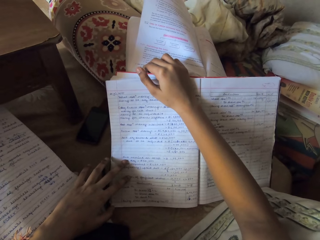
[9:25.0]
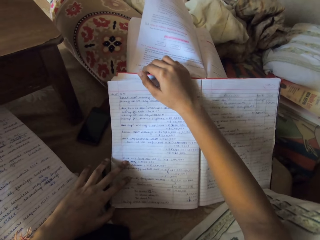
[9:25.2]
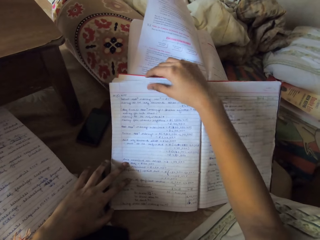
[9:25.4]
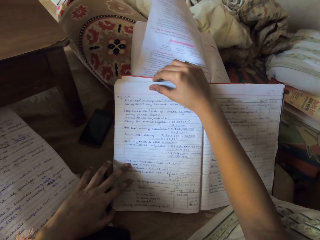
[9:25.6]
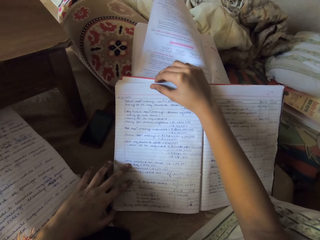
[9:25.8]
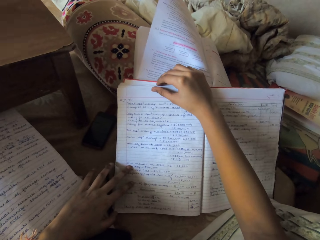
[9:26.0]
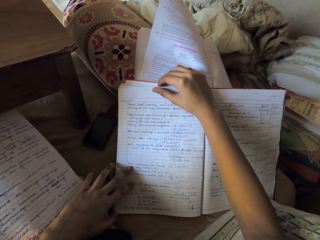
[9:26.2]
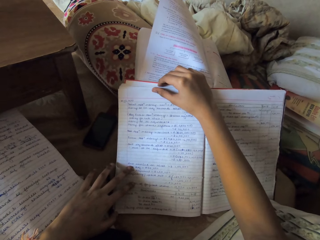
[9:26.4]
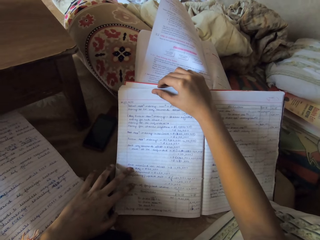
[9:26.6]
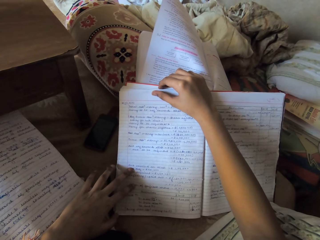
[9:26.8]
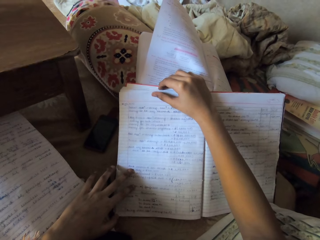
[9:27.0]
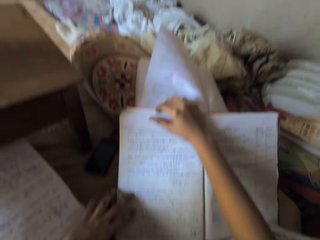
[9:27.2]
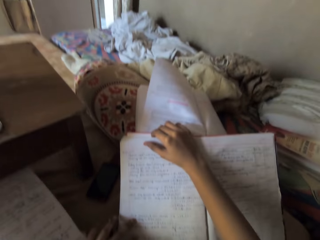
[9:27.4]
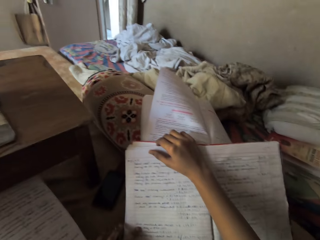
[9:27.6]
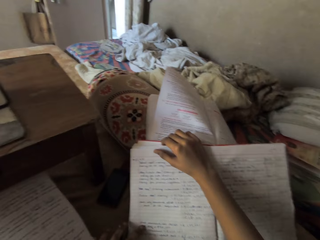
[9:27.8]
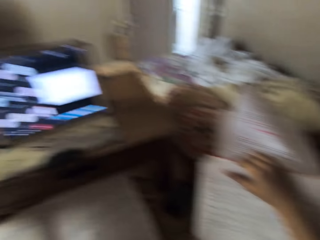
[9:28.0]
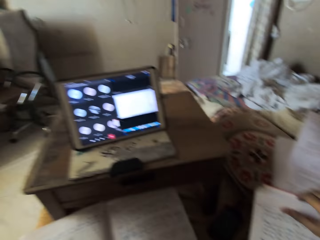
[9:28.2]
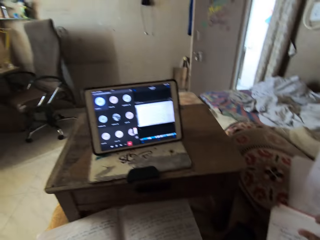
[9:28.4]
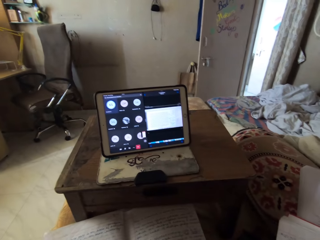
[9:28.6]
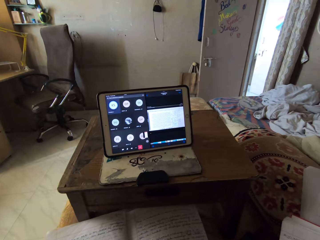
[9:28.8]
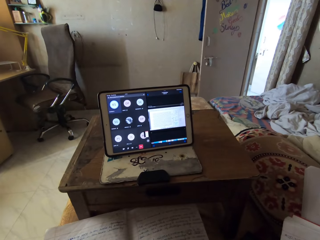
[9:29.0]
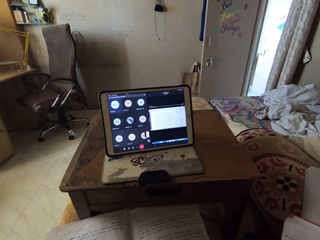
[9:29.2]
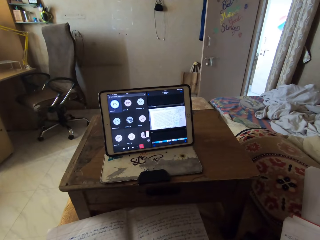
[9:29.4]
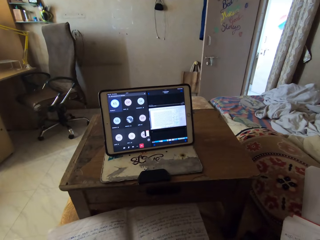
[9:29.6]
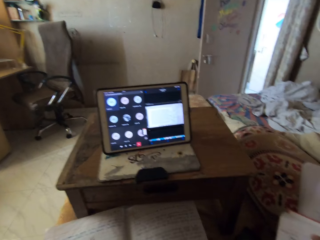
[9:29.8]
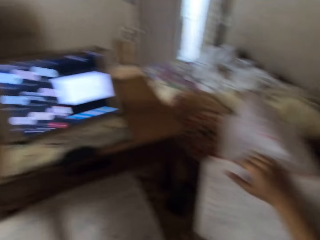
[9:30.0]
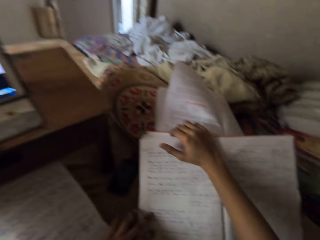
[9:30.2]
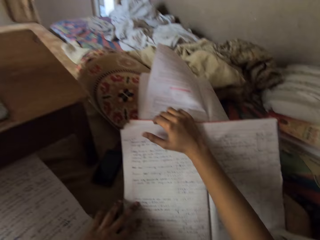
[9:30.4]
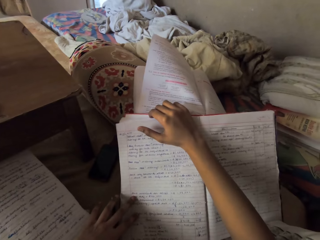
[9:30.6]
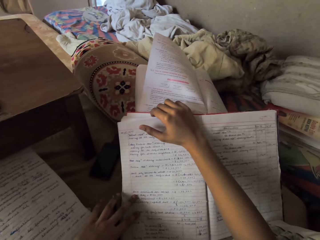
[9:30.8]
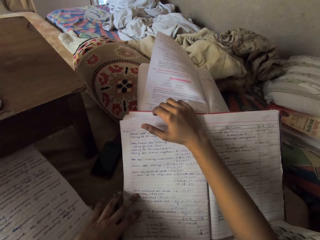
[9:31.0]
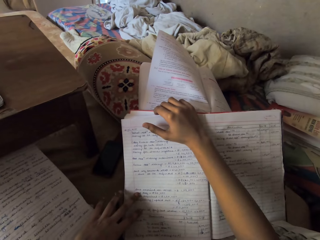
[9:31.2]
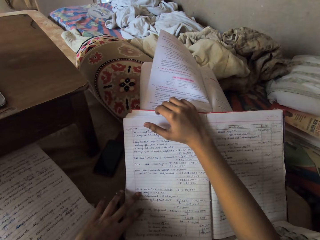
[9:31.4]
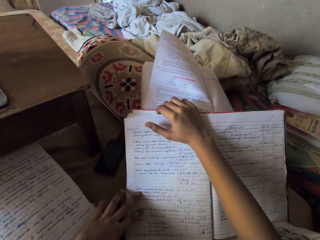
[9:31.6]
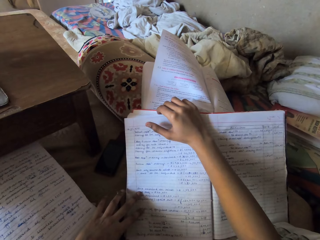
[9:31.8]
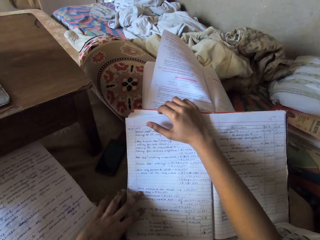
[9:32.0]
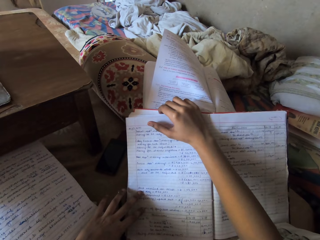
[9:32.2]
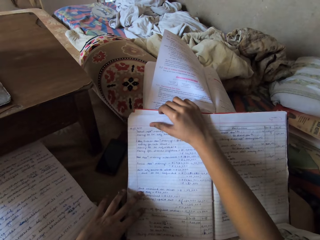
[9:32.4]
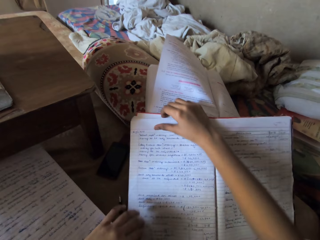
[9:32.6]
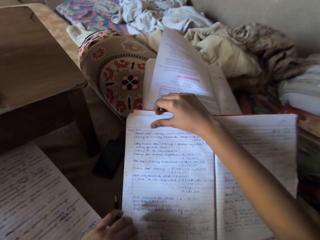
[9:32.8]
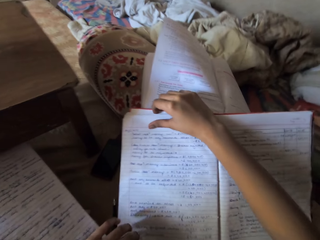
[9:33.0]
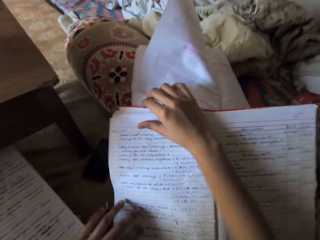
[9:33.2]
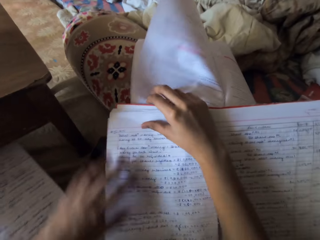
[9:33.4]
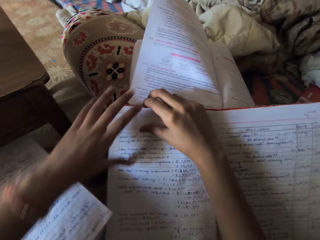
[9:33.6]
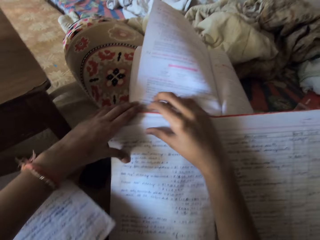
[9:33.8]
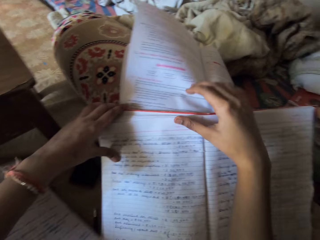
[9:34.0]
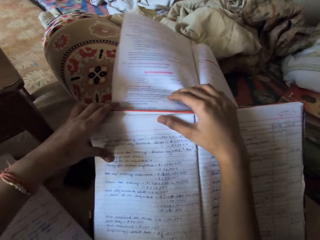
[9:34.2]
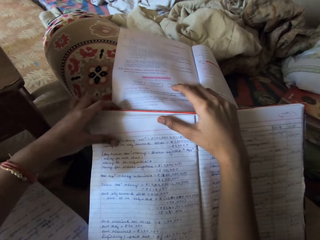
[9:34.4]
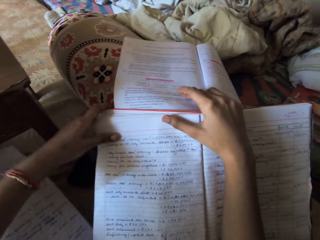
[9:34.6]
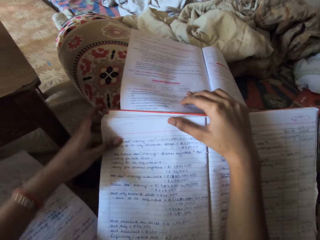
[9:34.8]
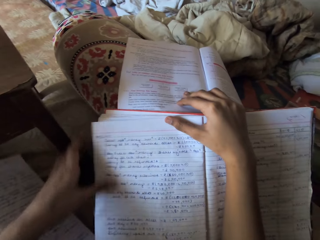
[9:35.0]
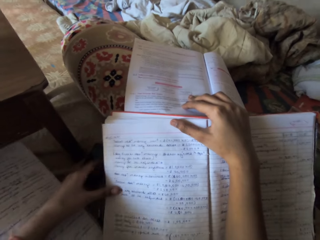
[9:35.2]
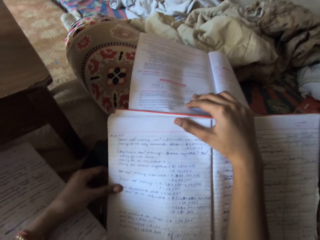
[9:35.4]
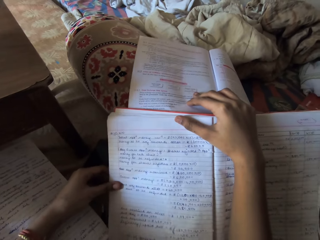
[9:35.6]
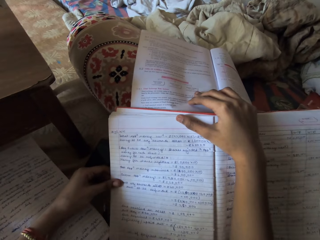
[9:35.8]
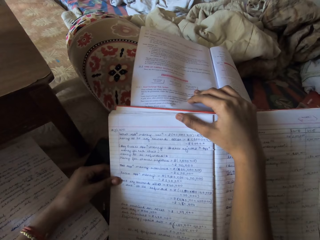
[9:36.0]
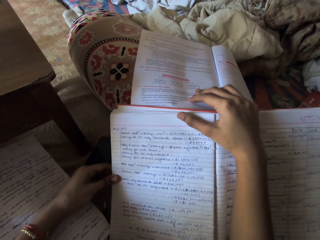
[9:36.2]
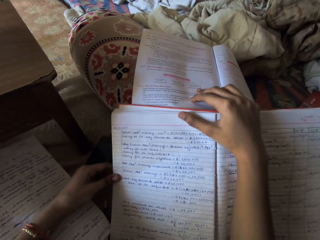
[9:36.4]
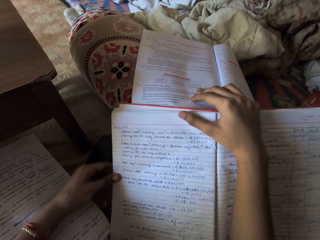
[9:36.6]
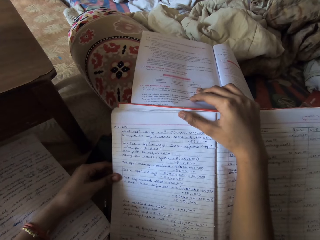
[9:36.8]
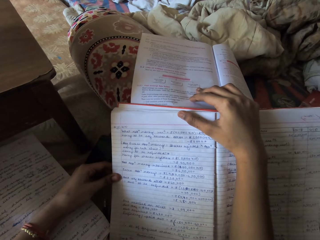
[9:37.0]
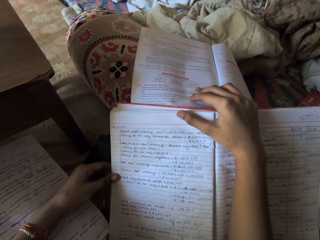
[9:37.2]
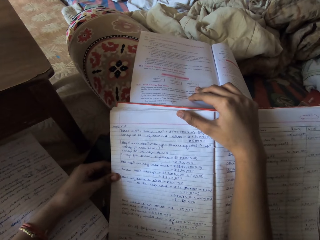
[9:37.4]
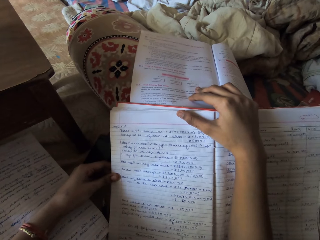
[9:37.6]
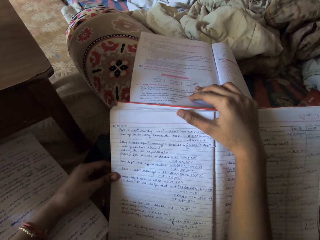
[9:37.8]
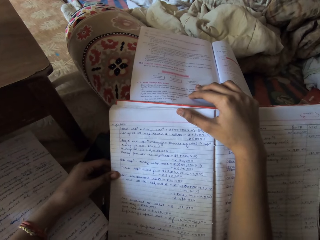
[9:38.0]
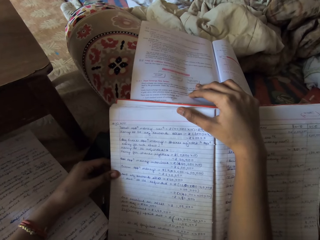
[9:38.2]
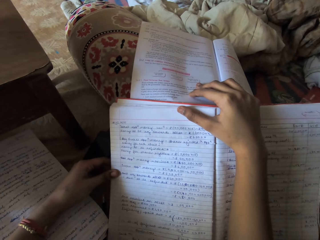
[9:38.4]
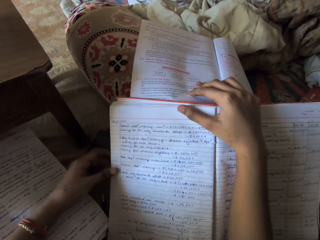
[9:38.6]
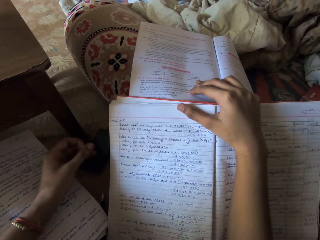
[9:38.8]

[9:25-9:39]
The camera wearer looks at the tablet. She looks at the book. She adjusts her hand on the book.

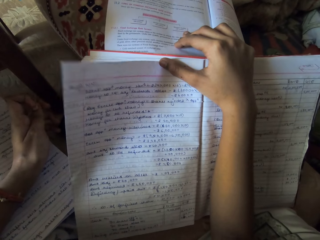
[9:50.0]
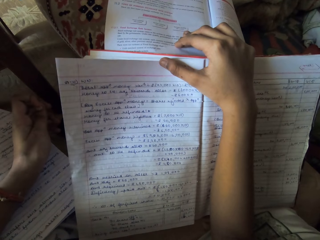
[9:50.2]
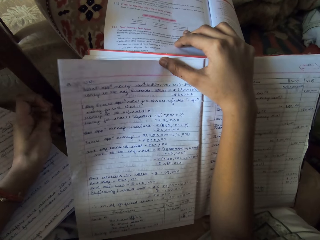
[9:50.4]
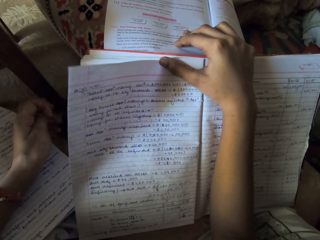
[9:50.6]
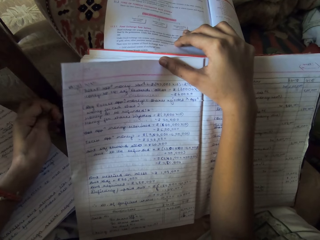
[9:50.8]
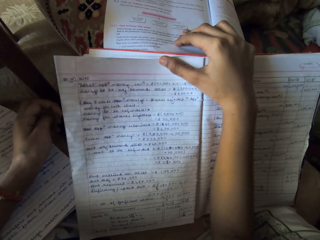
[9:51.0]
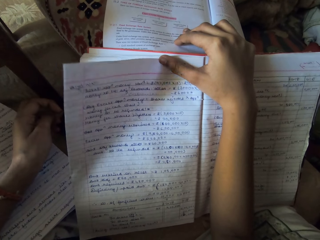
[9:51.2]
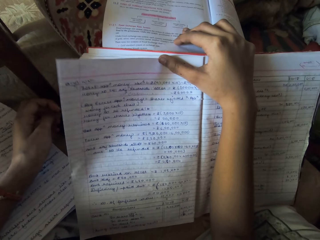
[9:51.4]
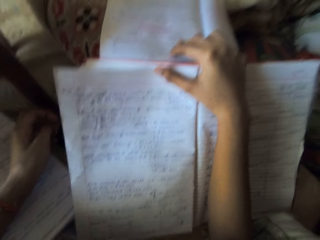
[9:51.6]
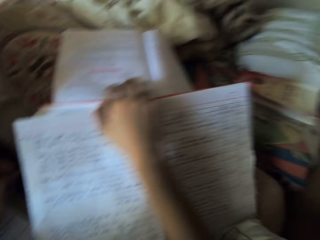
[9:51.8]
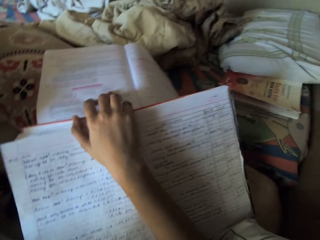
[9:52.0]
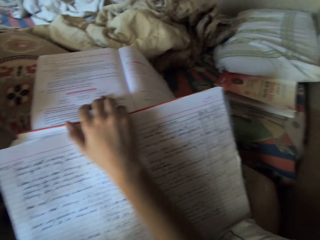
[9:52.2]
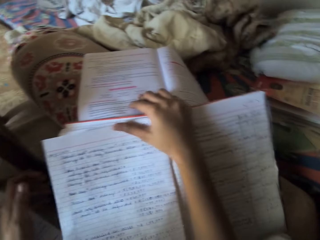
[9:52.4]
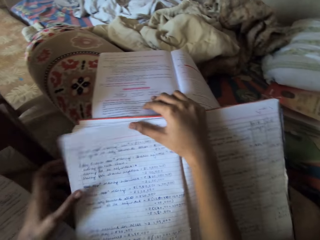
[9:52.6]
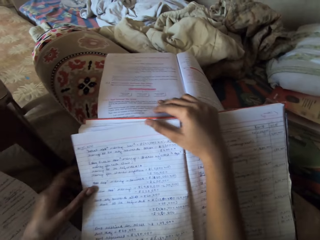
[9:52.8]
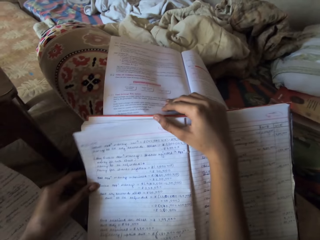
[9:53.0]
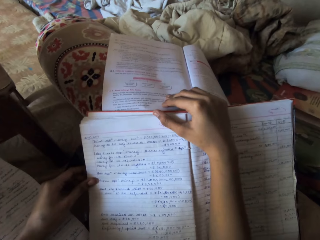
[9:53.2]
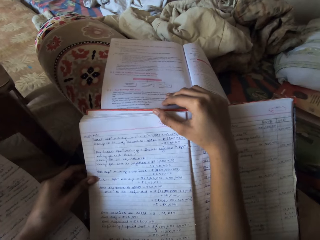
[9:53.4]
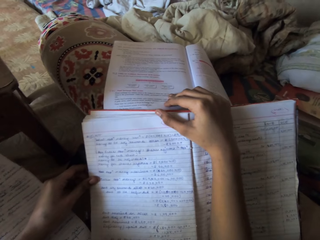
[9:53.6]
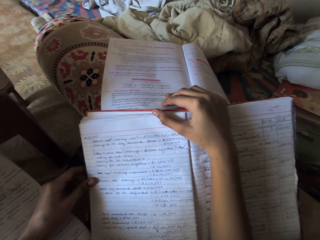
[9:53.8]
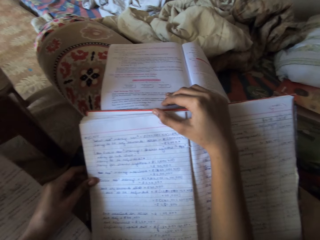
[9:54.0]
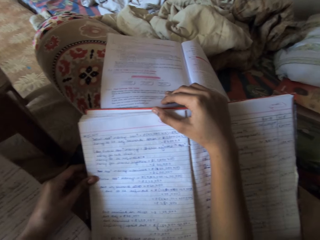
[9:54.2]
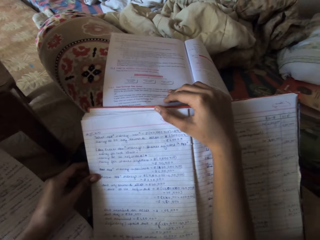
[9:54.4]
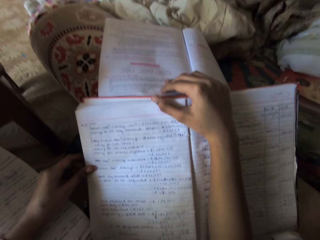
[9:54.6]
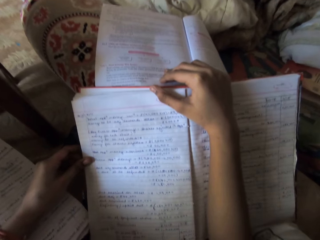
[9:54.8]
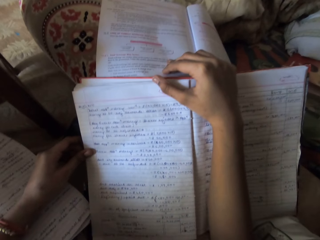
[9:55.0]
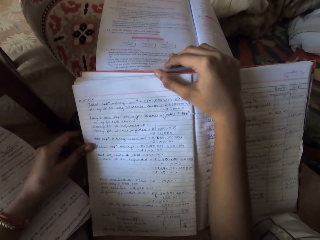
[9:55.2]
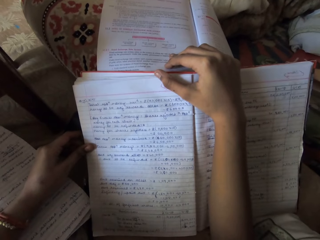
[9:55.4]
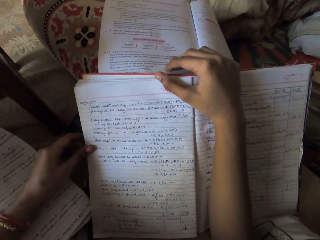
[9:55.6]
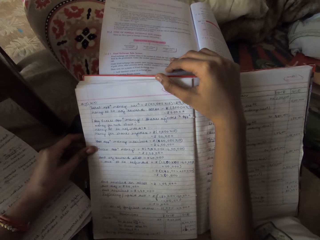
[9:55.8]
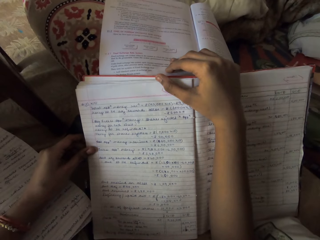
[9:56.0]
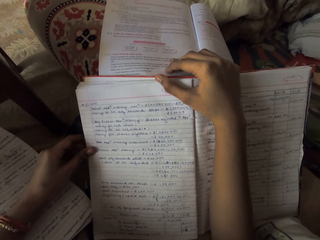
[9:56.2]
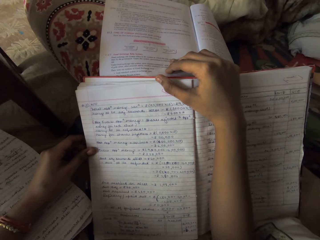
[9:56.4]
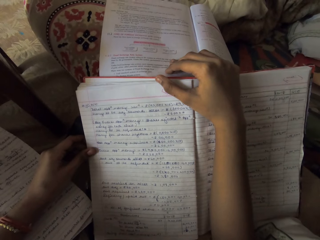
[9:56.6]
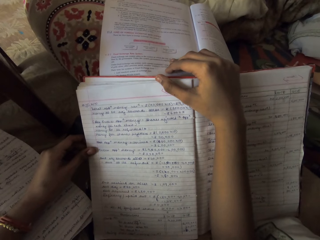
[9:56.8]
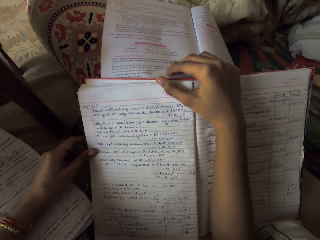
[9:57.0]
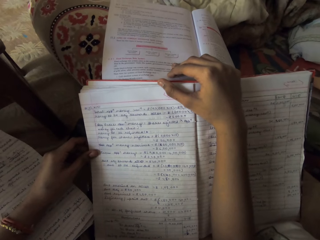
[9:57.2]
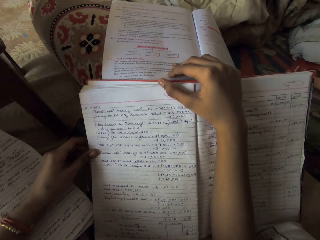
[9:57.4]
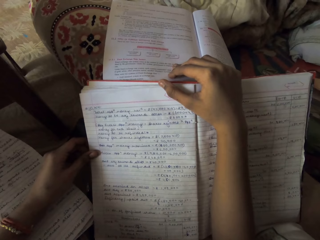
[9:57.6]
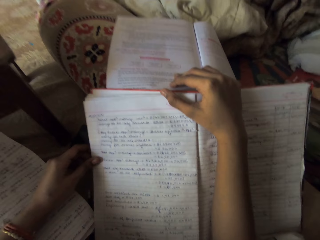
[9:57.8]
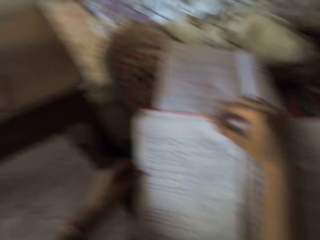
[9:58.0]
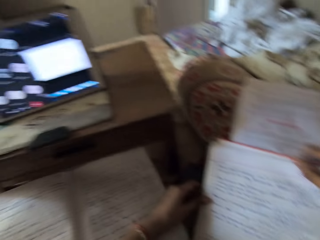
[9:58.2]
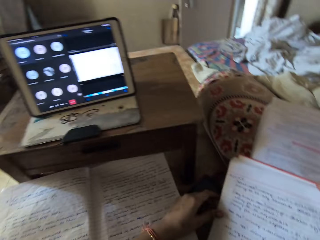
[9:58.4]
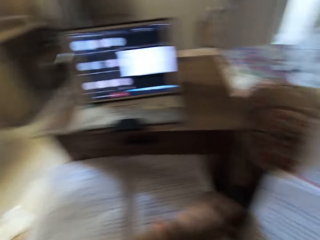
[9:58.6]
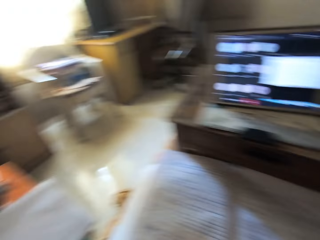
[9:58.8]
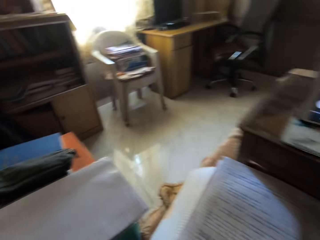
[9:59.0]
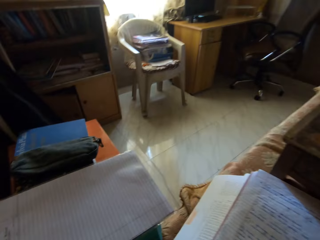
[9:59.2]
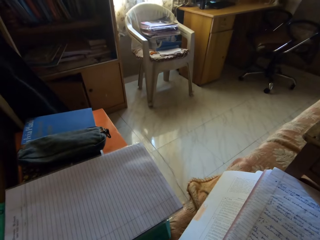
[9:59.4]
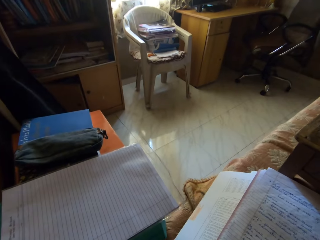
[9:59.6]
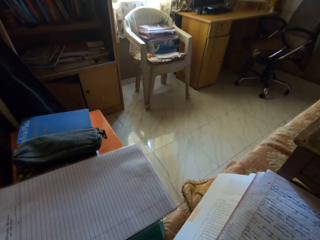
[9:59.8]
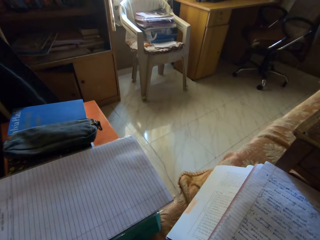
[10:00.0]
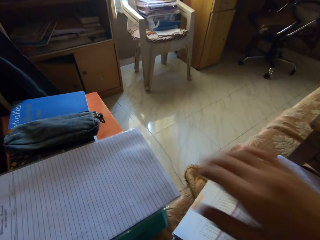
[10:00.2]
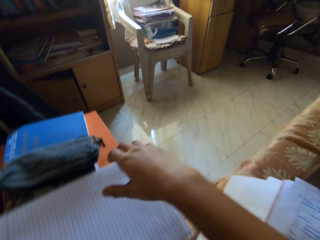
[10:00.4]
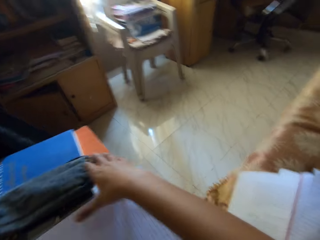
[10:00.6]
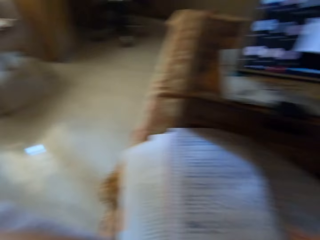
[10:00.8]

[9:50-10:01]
The camera wearer holds the book on the bed with her left hand. She picks up a purse.
